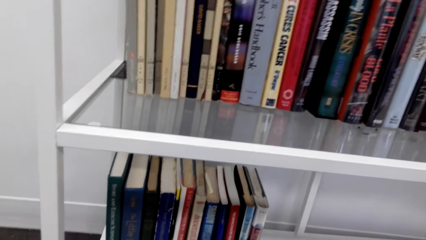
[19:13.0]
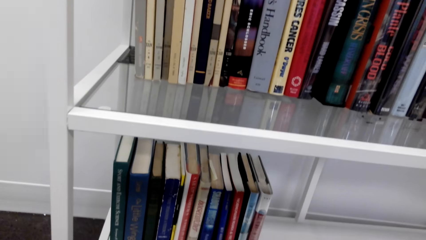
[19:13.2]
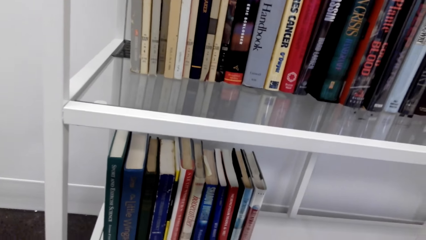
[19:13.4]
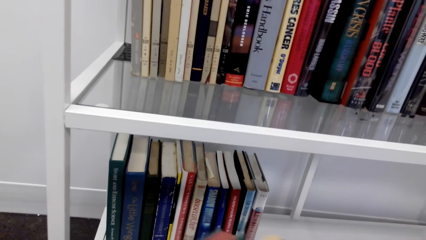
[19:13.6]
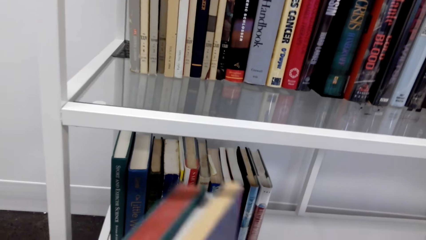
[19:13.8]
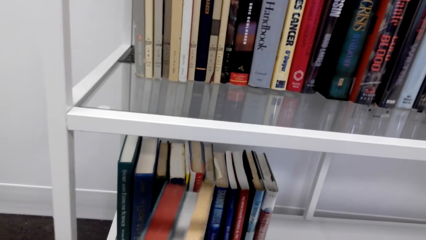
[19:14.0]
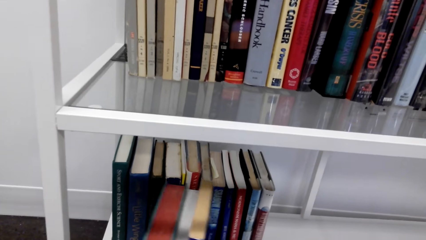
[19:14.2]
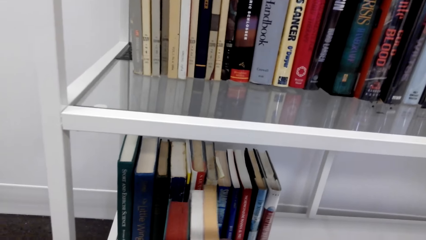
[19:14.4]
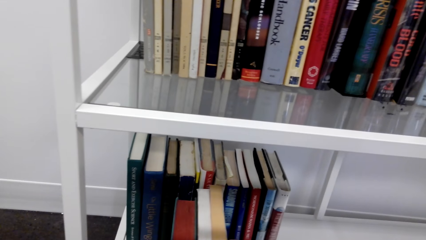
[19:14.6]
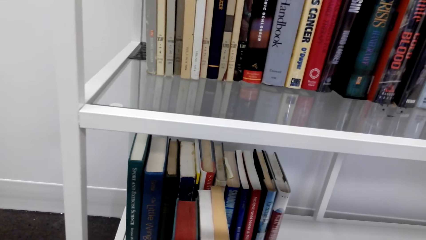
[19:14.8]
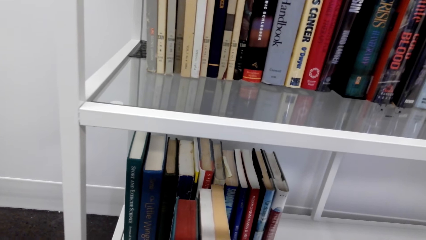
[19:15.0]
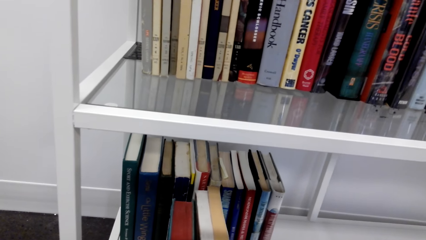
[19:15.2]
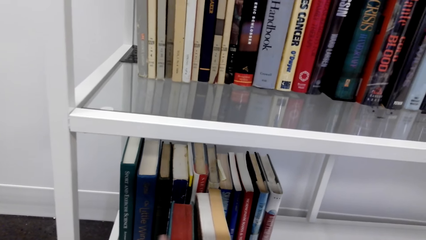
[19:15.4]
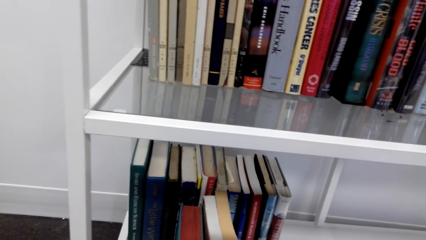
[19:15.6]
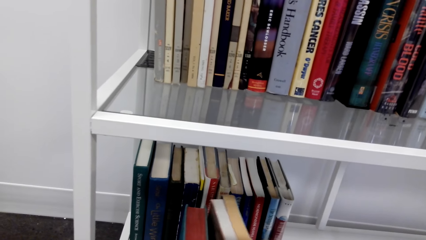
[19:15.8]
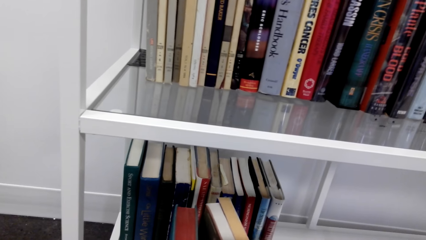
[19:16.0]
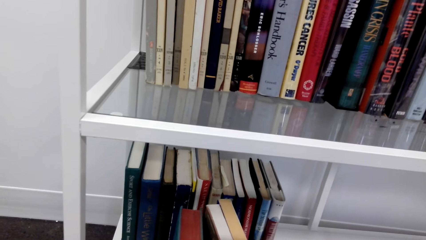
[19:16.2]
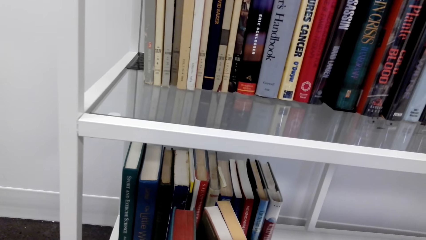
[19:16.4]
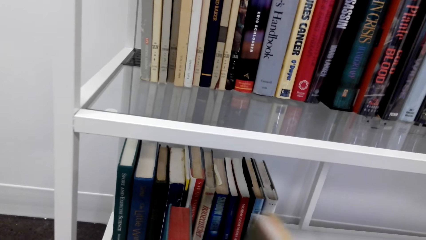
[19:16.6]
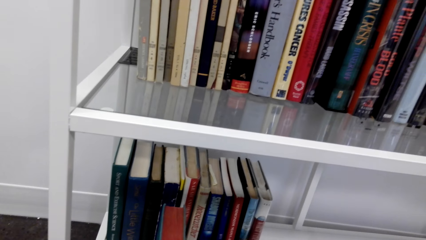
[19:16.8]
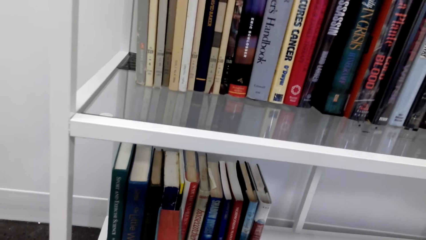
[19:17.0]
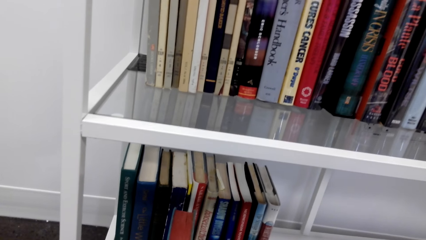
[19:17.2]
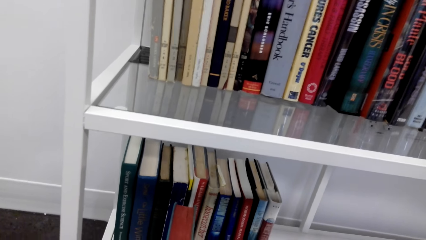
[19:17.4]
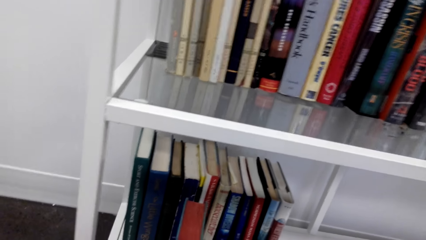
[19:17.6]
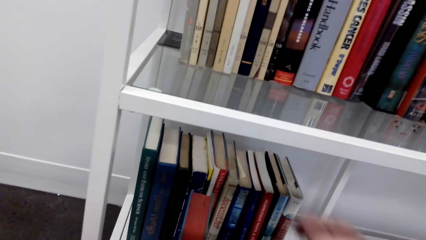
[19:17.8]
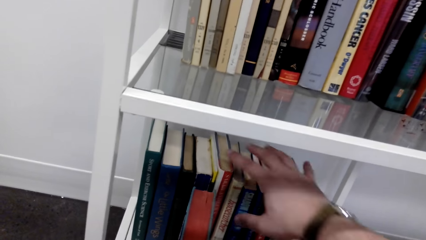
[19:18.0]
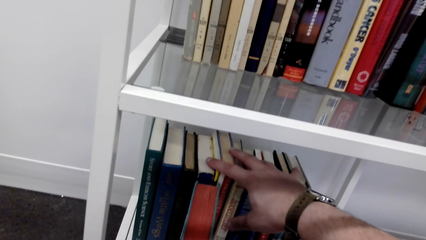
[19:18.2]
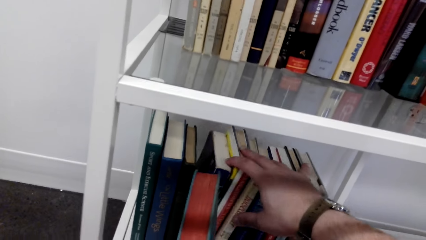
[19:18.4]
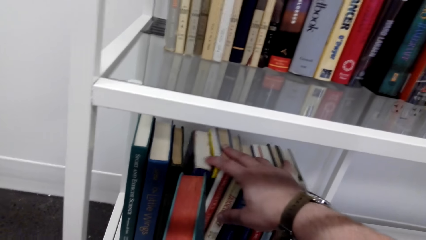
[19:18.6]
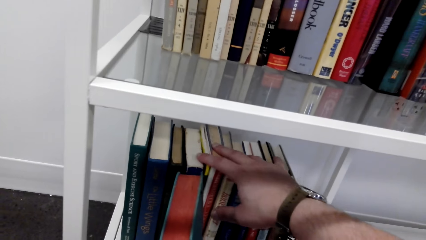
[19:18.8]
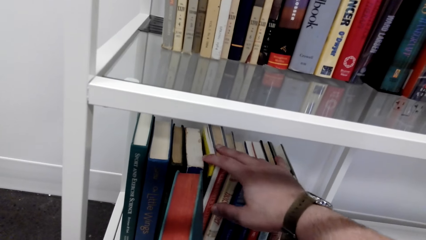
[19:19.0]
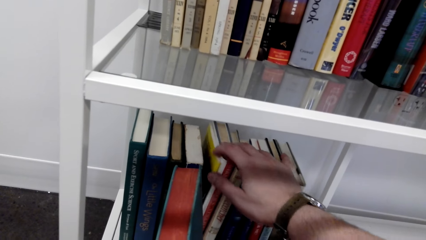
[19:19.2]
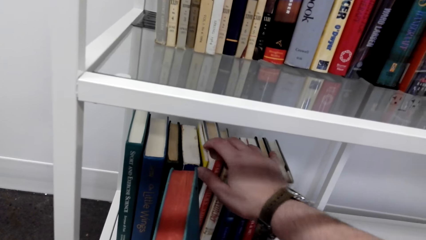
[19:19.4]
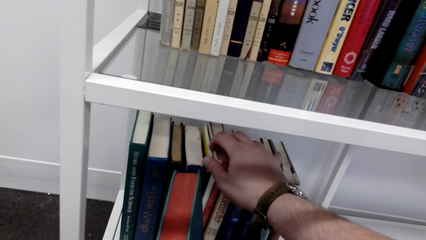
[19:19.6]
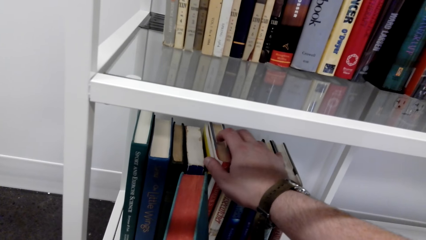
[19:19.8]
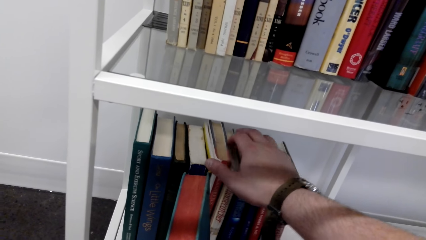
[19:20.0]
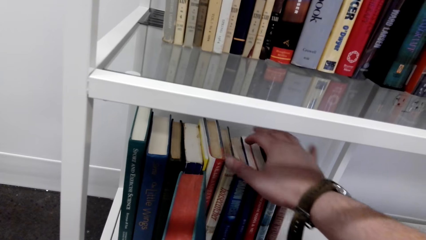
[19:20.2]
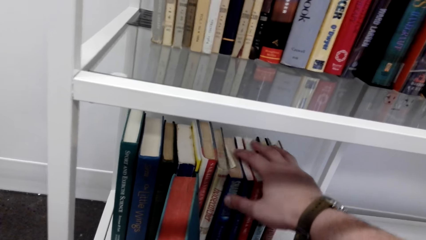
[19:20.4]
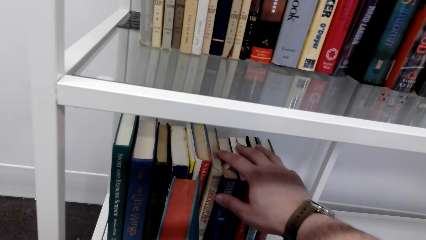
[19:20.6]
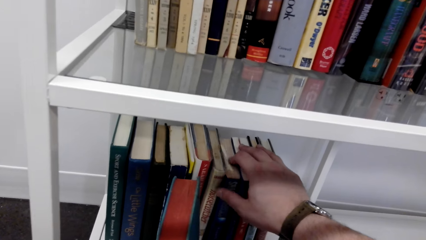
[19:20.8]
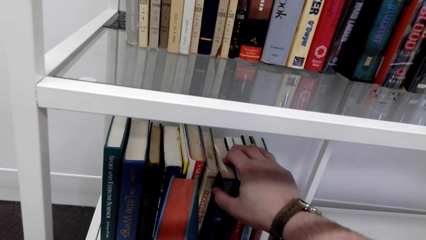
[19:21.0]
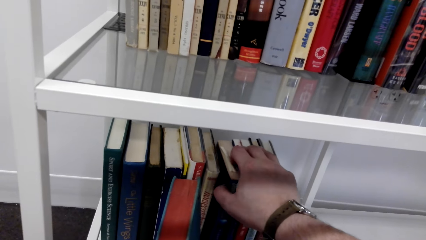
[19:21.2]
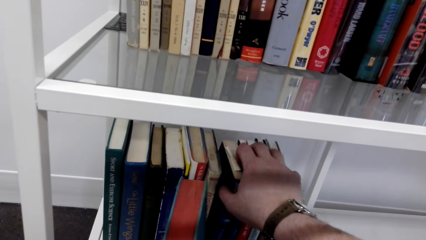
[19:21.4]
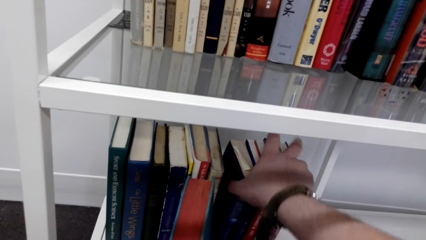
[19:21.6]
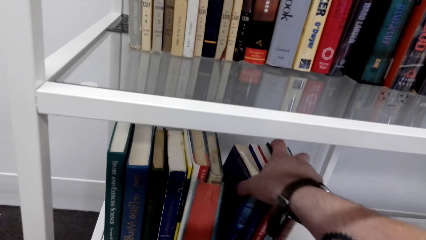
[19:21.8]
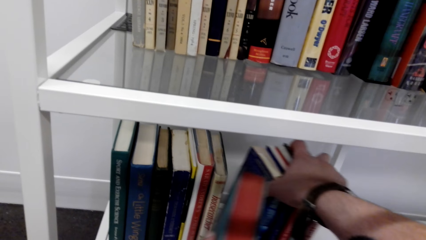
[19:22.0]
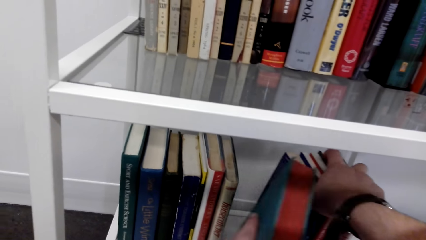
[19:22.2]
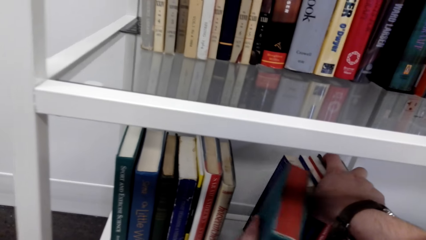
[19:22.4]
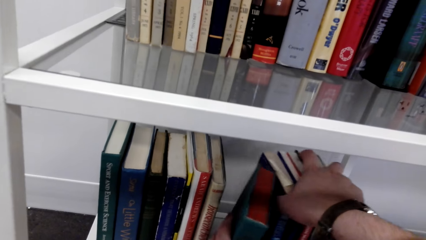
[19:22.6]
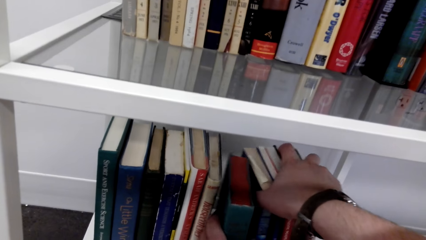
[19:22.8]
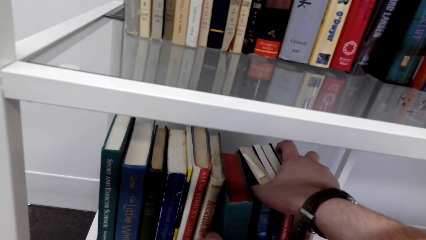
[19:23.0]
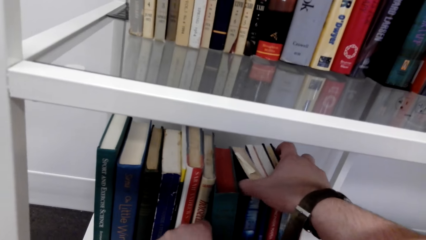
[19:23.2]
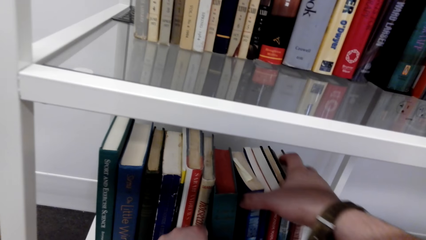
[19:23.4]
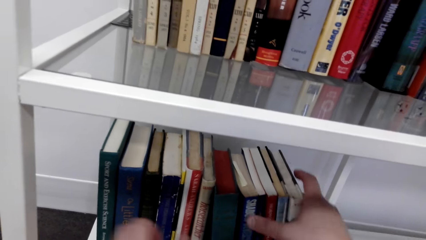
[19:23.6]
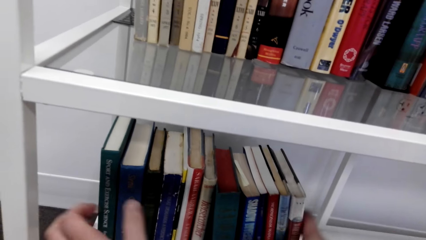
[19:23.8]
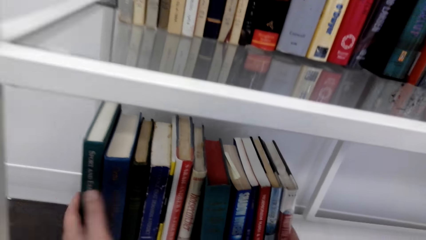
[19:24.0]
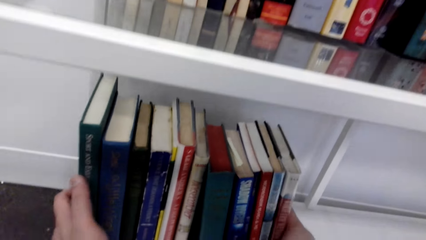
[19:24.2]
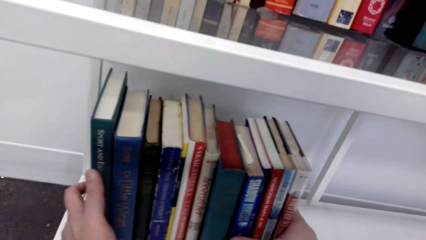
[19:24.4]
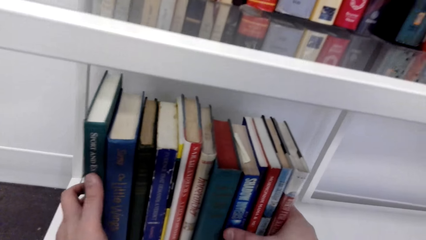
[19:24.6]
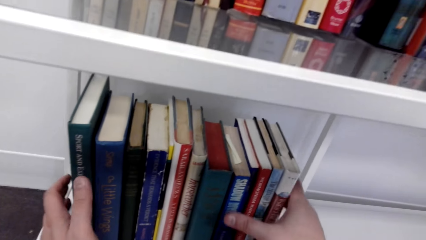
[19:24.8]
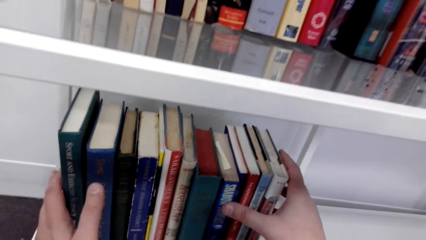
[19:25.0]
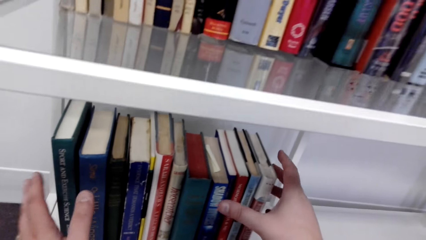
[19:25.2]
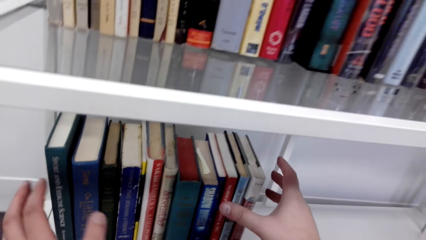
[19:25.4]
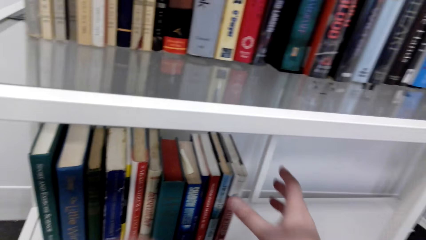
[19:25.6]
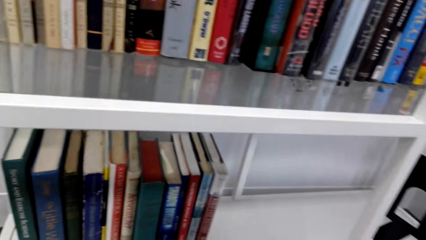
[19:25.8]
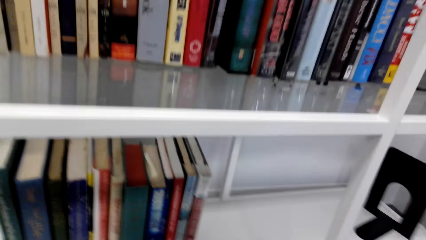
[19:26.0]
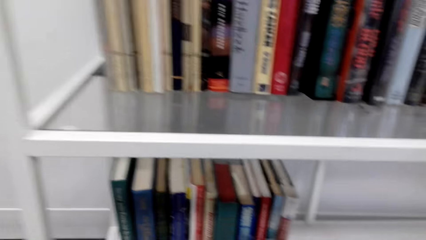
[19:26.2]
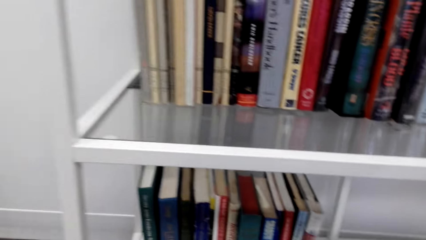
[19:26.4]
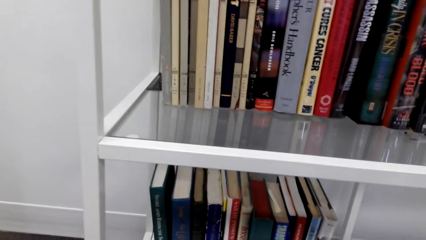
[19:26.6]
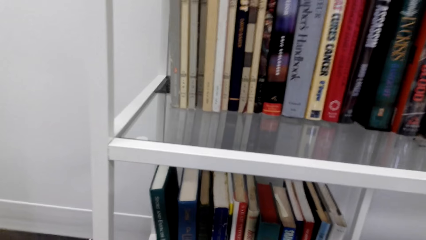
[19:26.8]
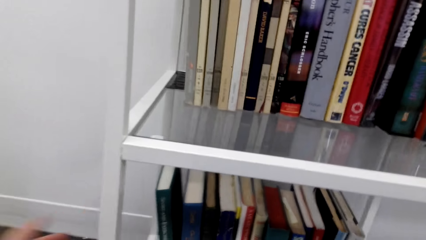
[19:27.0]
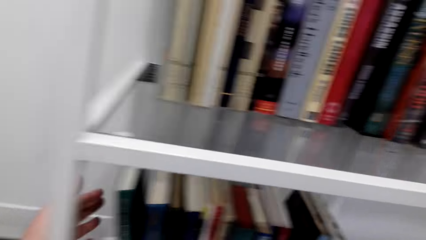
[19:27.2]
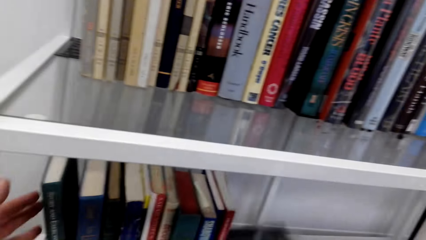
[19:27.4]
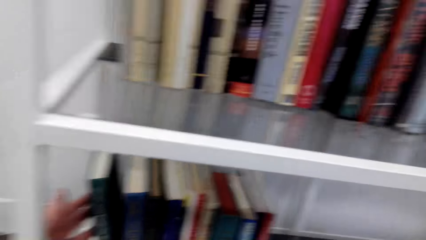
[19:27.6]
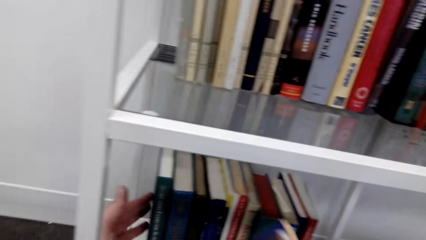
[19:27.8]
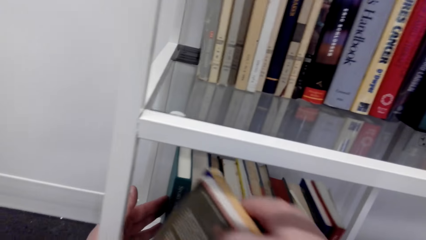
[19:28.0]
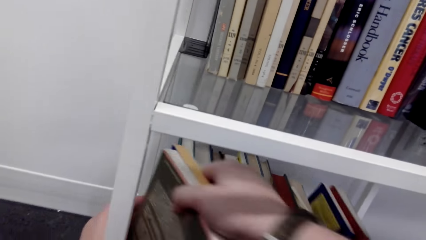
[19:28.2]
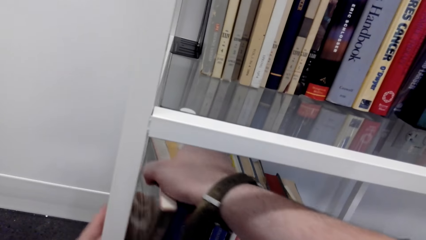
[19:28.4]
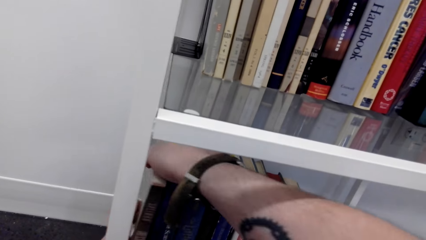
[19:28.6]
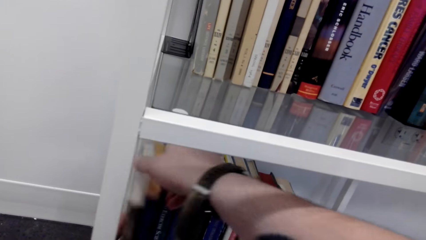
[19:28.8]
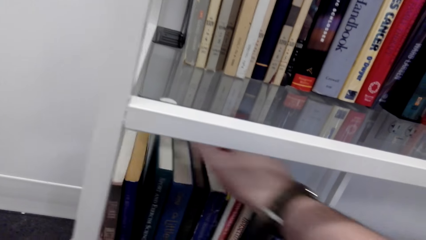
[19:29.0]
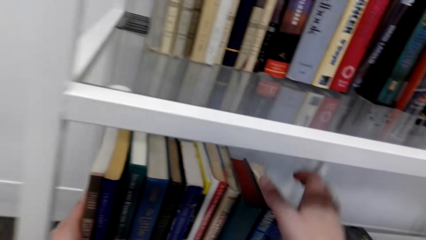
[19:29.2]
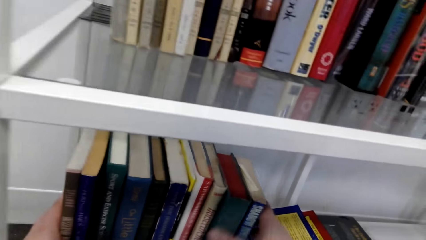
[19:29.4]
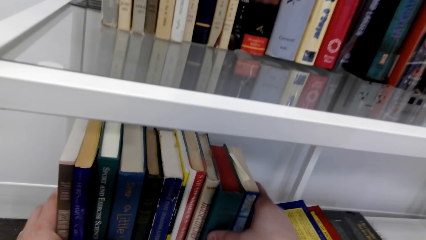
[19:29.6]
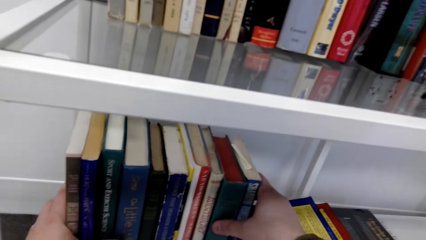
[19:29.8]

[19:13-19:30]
The camera wearer puts the book on the shelf. They arrange the books on the shelf. They arrange the books on the shelf.
